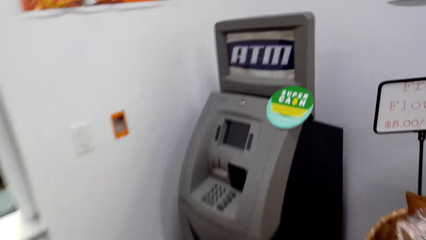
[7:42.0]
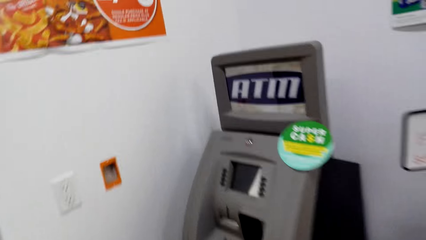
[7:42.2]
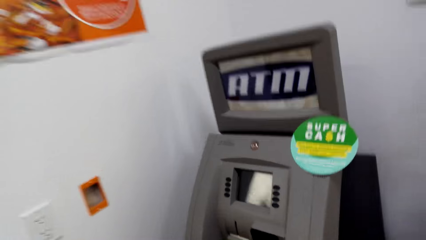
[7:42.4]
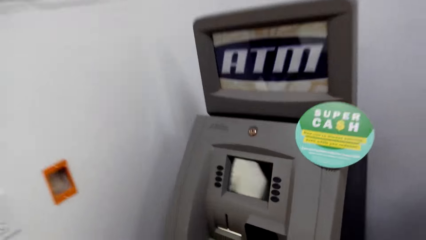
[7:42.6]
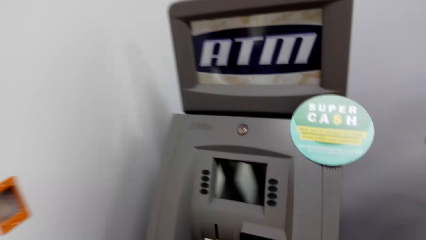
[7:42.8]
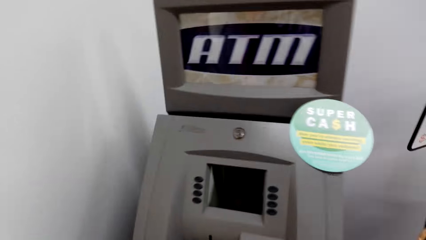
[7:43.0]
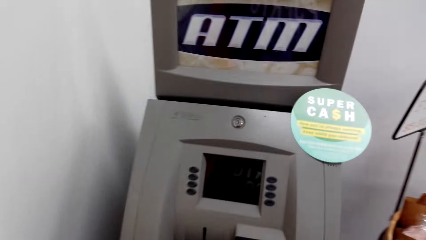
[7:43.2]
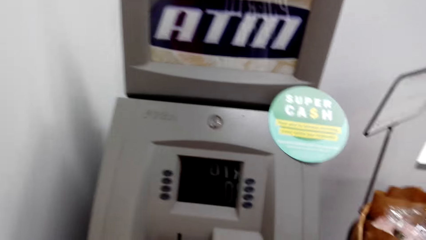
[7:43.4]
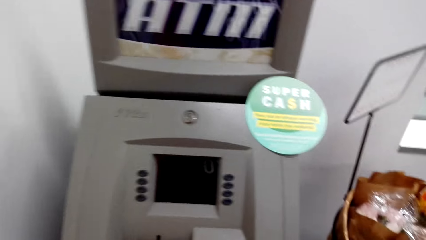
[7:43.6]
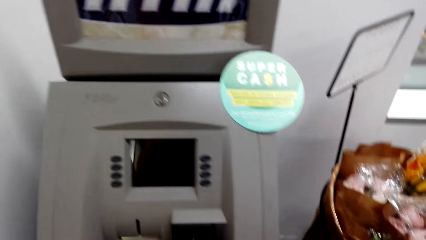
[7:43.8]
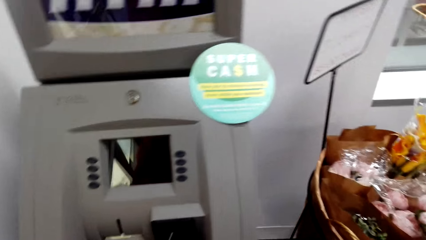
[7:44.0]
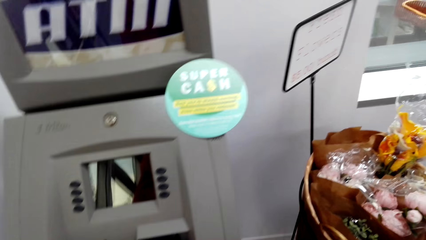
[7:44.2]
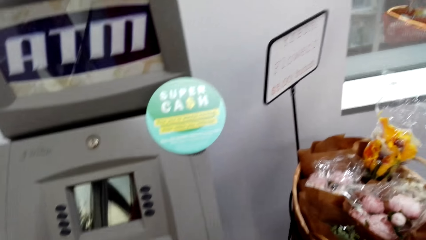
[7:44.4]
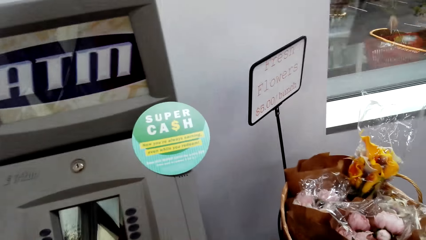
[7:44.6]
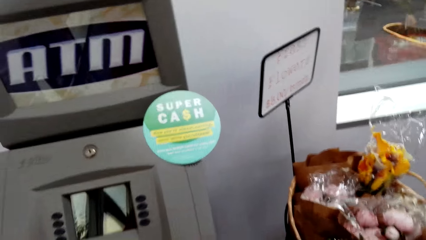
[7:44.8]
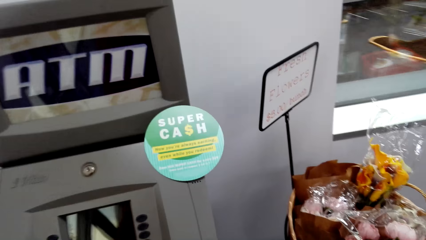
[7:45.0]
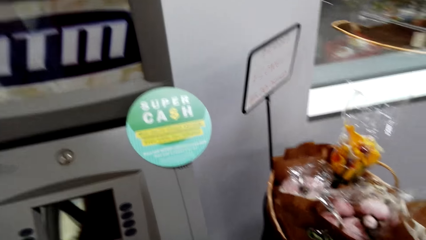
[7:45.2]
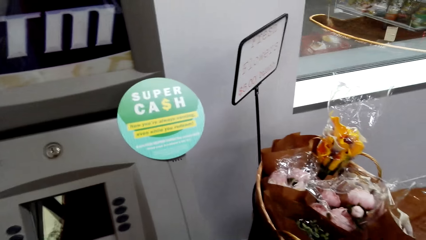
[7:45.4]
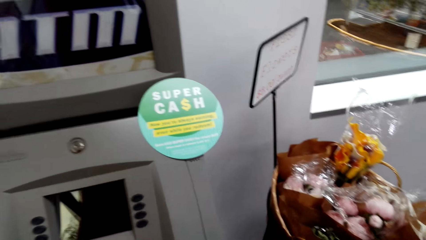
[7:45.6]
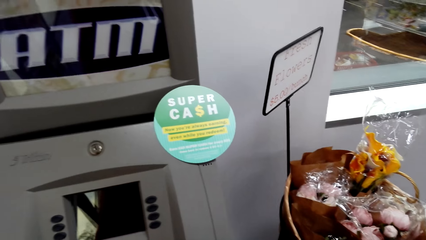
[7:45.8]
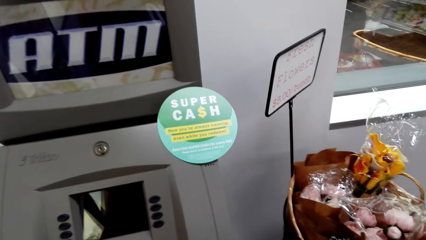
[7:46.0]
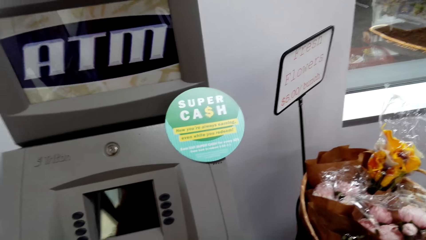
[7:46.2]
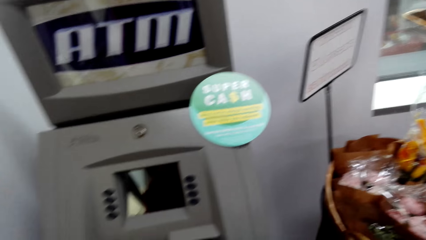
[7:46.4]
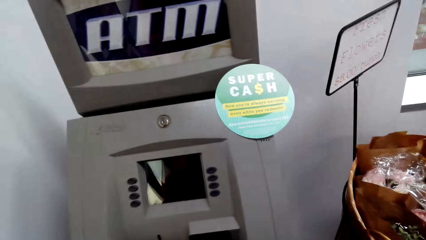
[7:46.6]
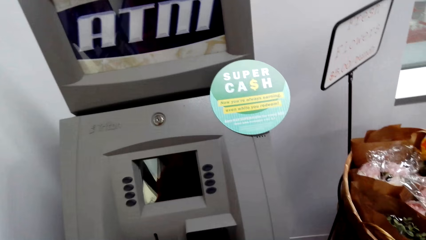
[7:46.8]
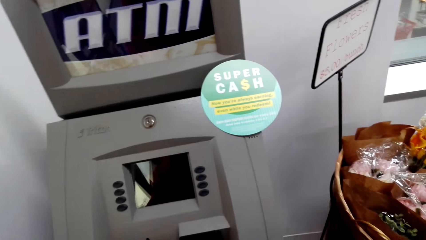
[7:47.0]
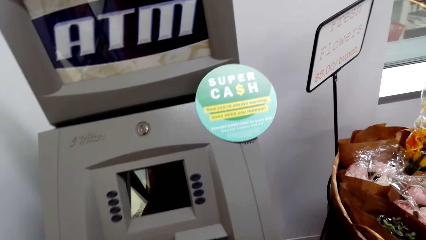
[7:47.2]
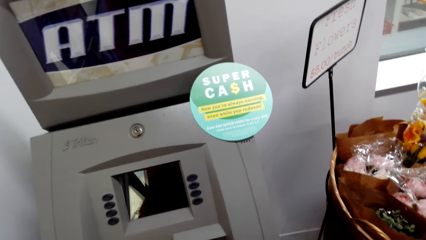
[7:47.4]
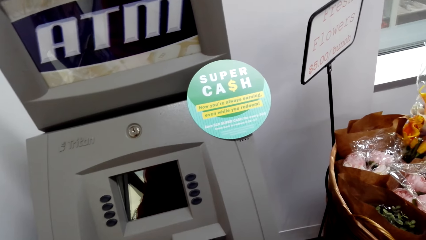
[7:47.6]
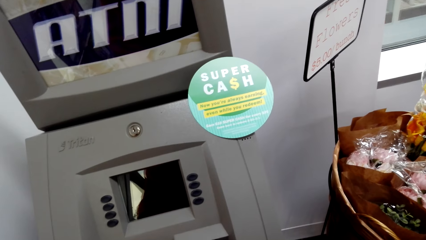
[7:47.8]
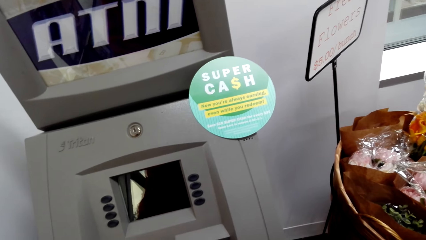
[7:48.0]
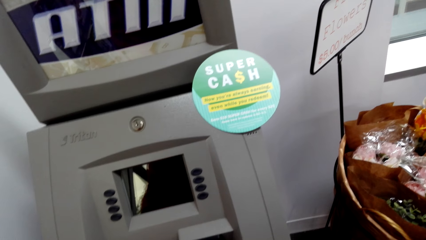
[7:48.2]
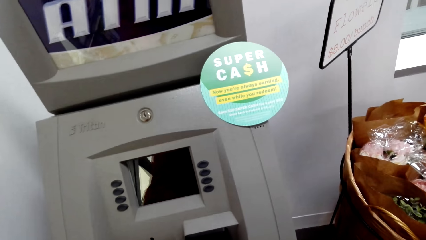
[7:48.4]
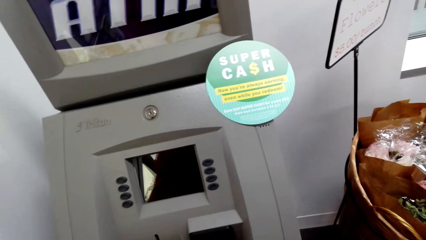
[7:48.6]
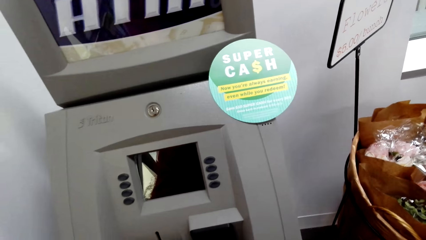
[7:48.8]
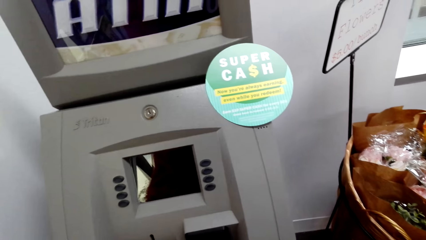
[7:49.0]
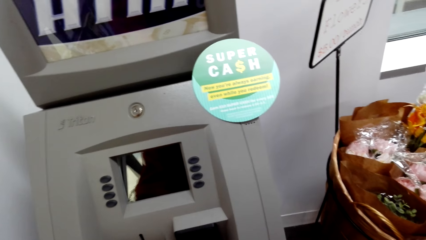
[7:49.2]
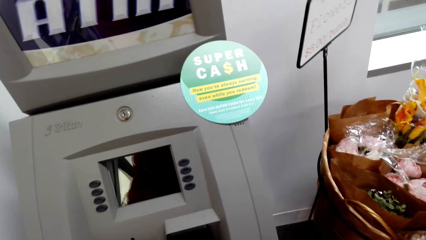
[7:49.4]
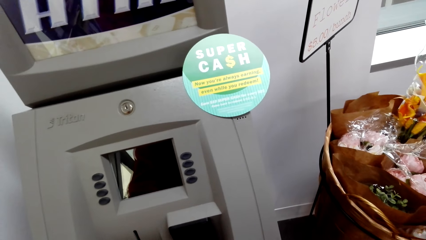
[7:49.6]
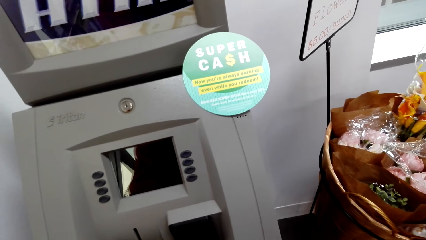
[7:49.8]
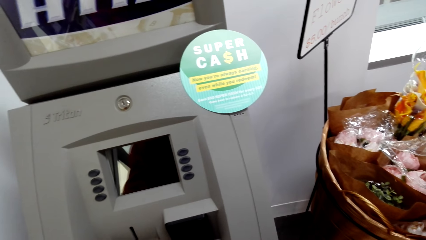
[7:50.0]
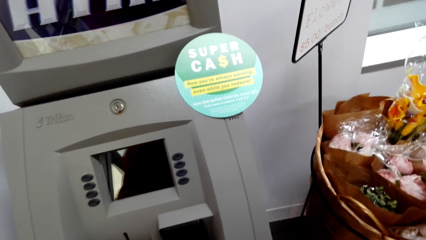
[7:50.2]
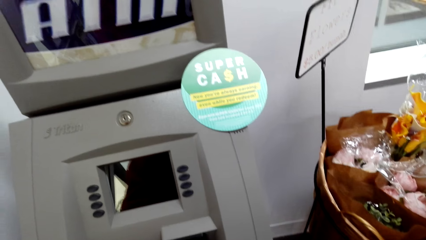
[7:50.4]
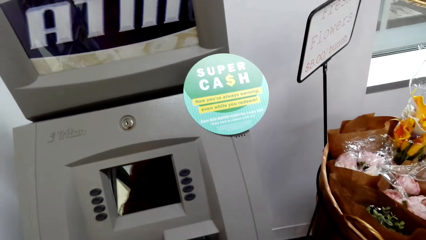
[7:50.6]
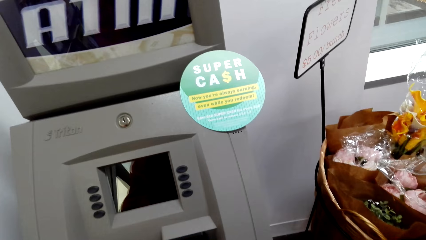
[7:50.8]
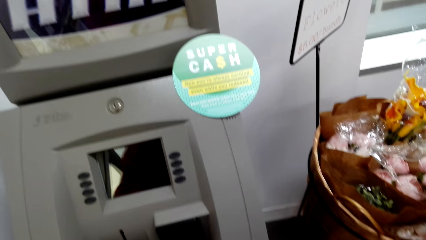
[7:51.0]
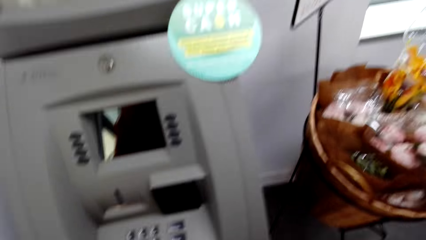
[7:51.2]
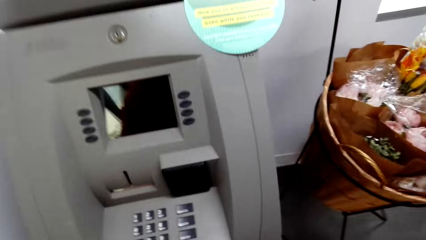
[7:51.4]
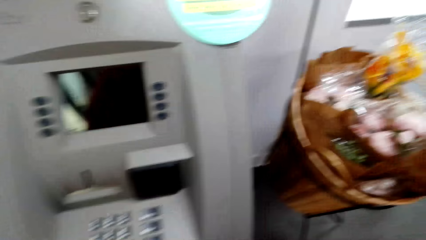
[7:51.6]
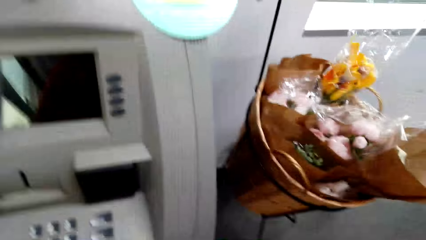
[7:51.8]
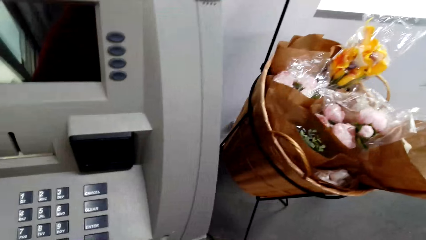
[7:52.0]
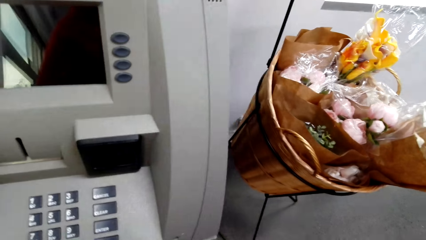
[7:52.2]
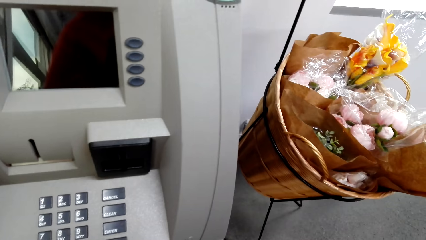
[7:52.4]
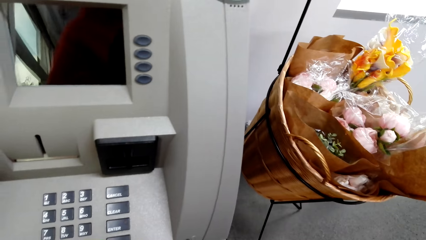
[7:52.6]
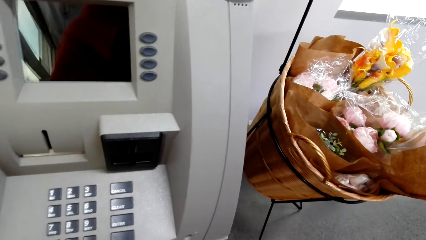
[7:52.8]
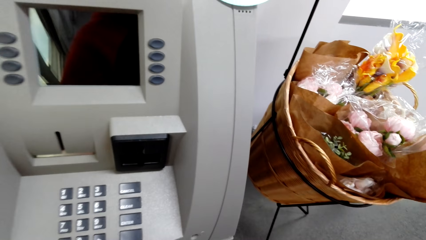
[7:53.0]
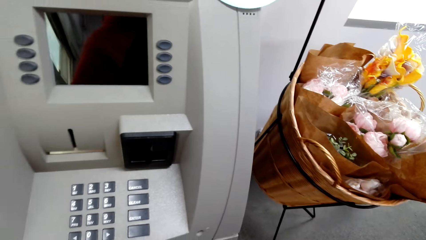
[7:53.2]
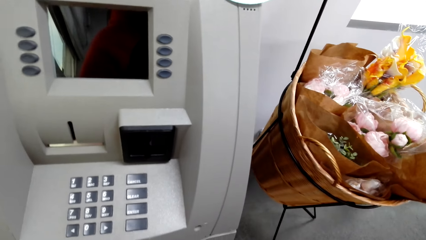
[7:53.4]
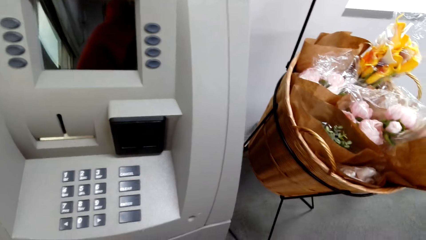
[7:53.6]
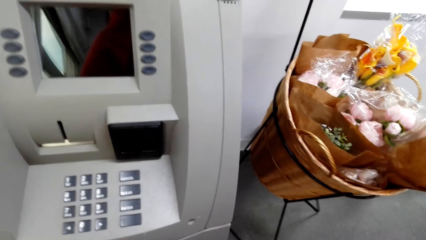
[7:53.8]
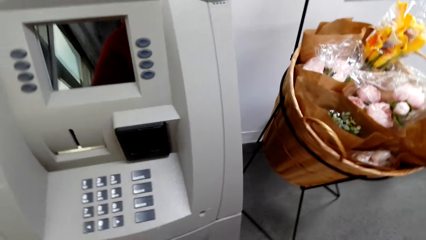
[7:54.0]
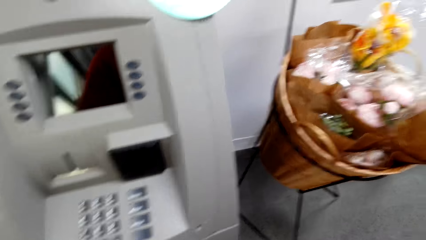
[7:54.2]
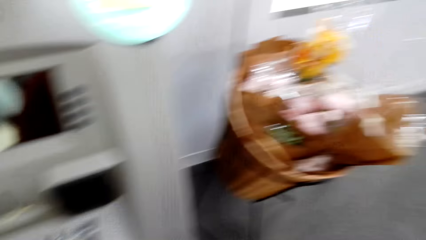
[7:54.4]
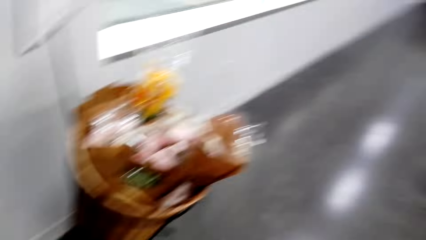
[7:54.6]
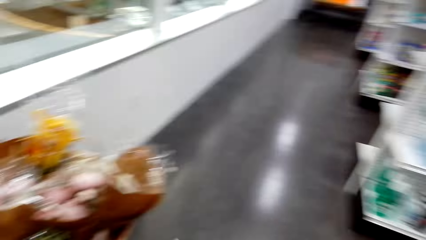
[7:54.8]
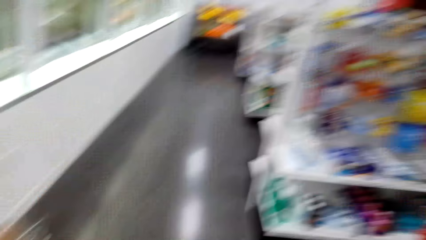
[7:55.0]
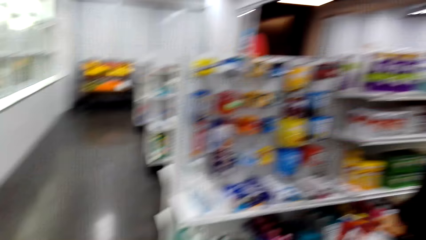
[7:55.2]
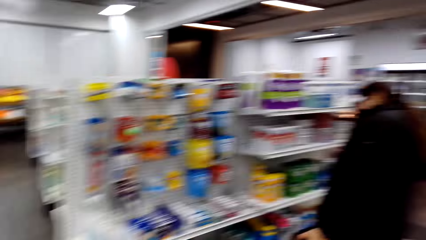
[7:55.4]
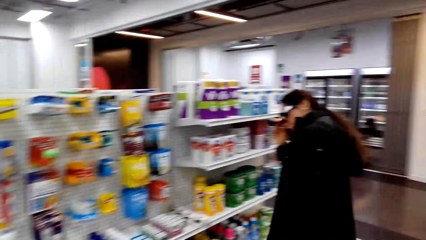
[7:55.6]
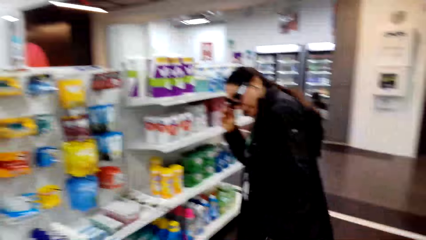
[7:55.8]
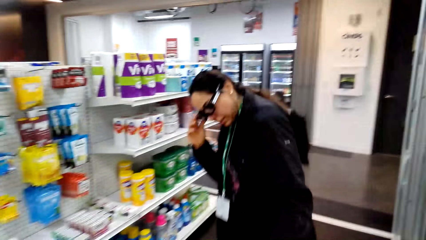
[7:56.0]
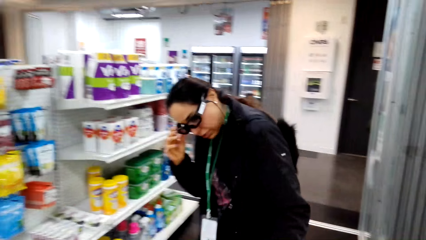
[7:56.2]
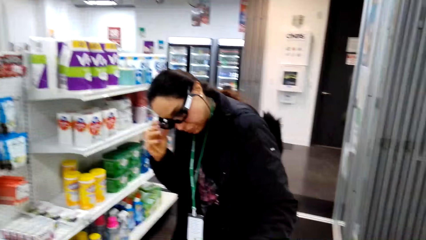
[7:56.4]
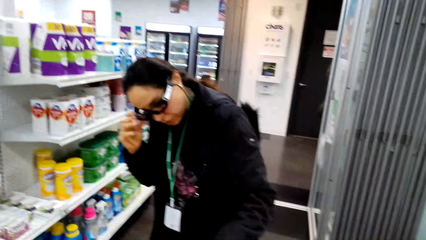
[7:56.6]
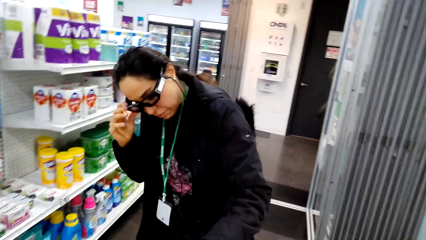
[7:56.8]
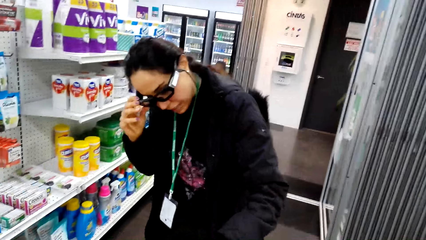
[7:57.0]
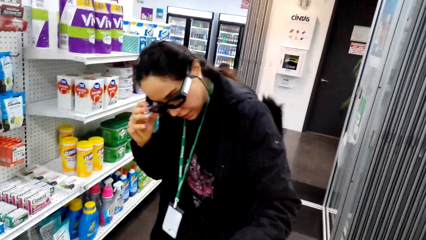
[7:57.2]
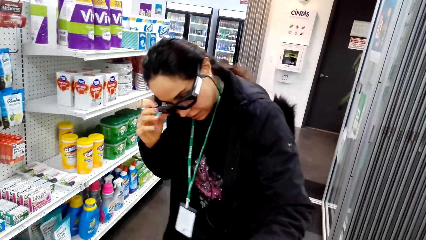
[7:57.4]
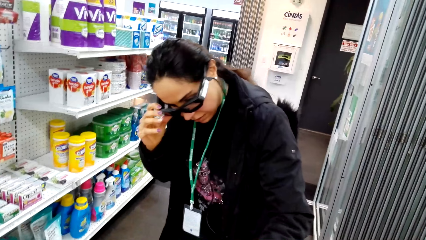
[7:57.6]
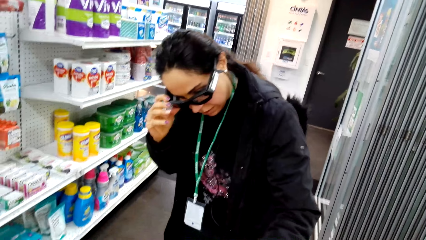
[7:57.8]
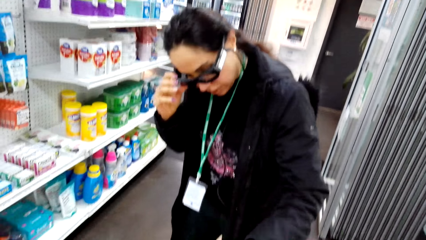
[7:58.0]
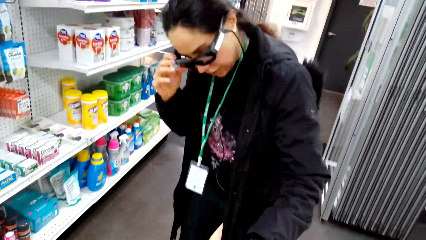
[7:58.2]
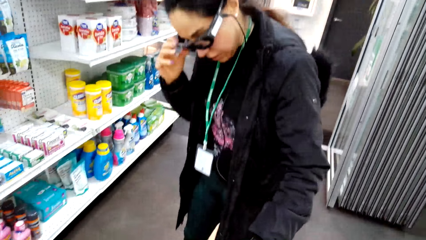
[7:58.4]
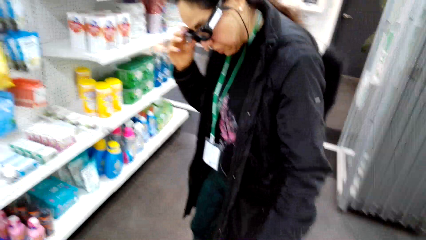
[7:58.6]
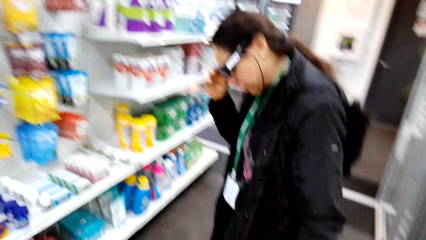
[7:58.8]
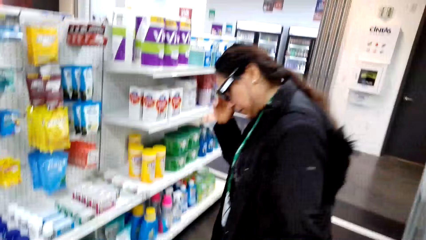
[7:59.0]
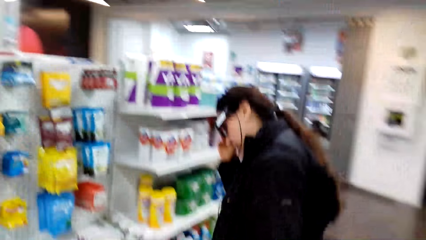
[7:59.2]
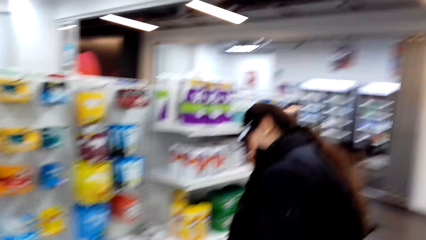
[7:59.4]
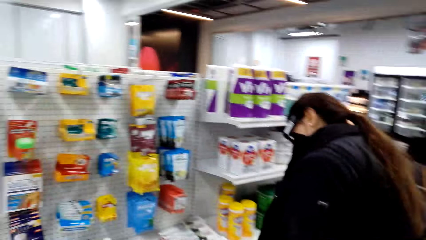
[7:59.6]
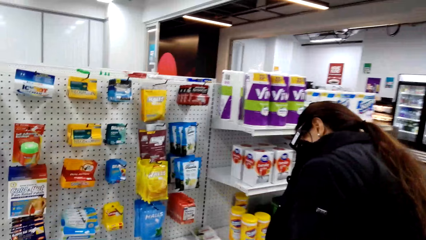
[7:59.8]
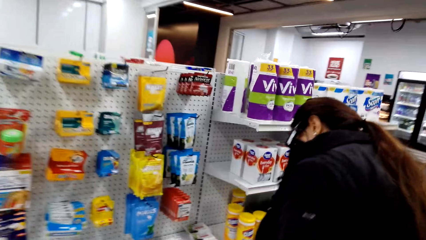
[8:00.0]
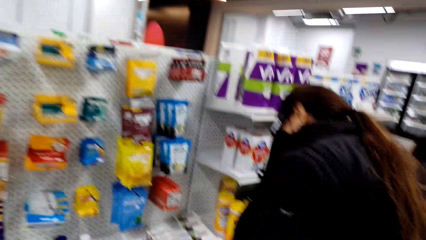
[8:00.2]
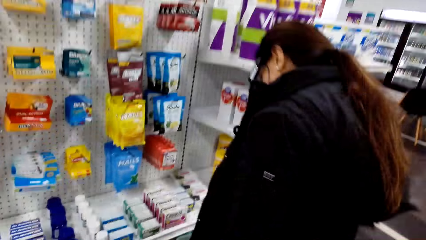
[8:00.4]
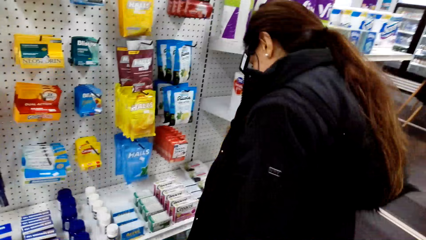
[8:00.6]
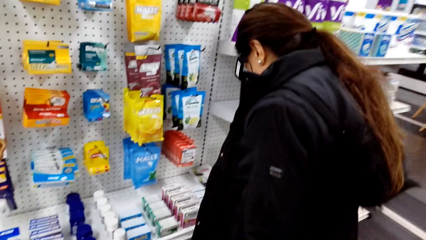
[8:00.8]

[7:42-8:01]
The camera wearer walks towards the machine. They use the ATM. They stand in front of the machine. They stare at the machine. They stare at the machine again. They move towards the shelf. They converse with a woman.
